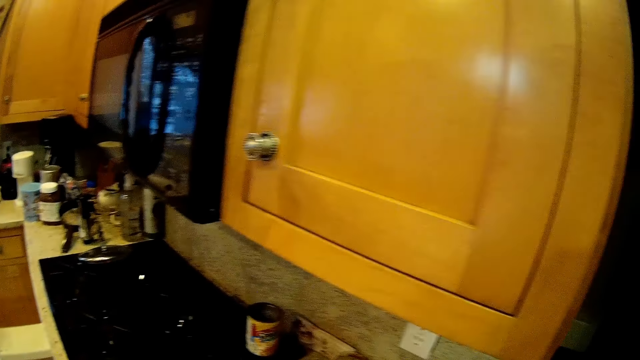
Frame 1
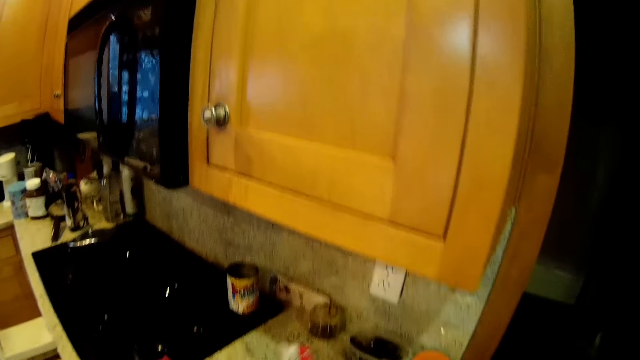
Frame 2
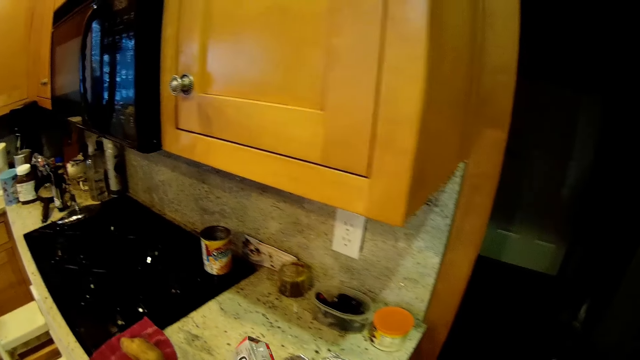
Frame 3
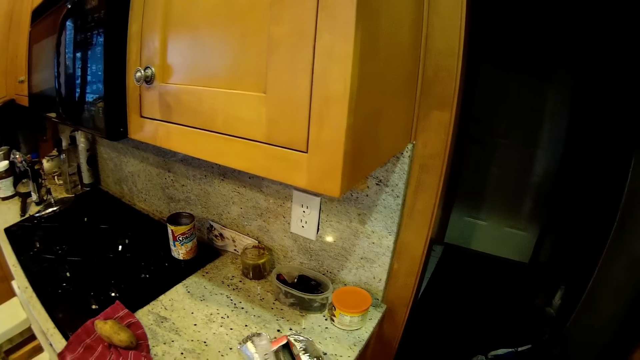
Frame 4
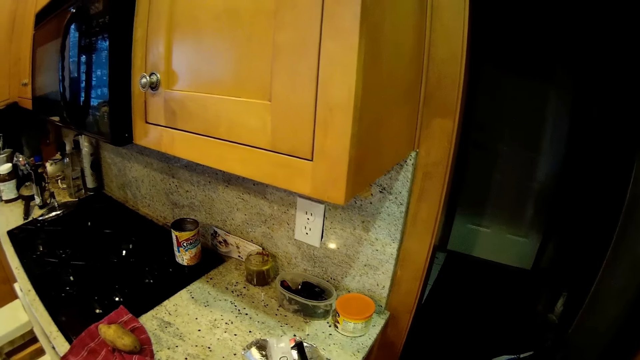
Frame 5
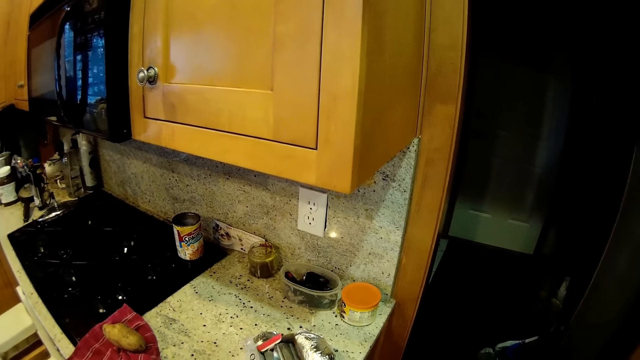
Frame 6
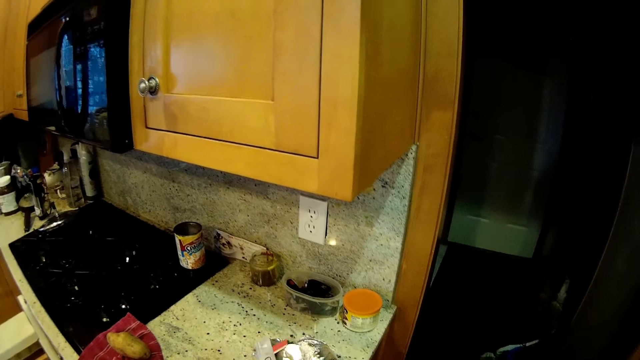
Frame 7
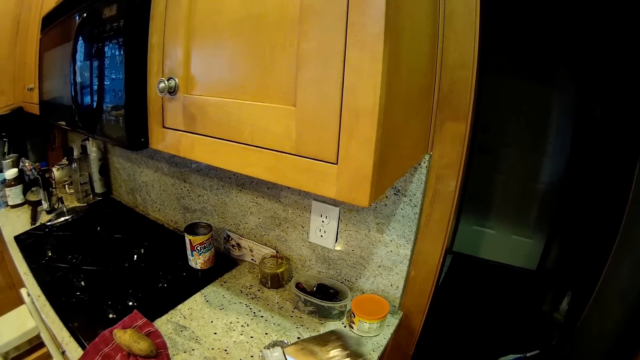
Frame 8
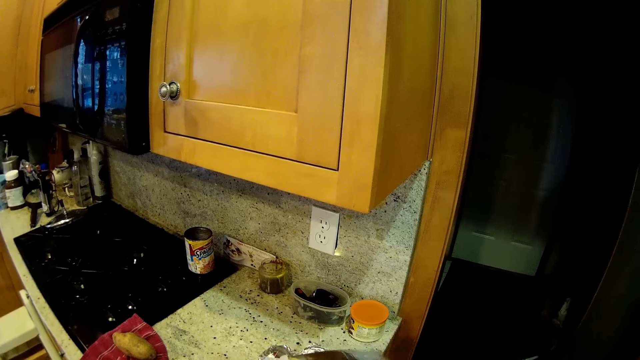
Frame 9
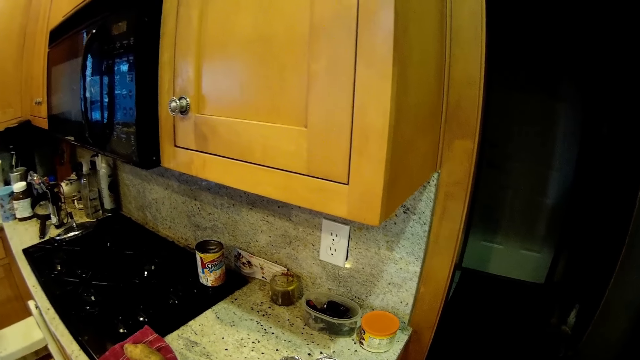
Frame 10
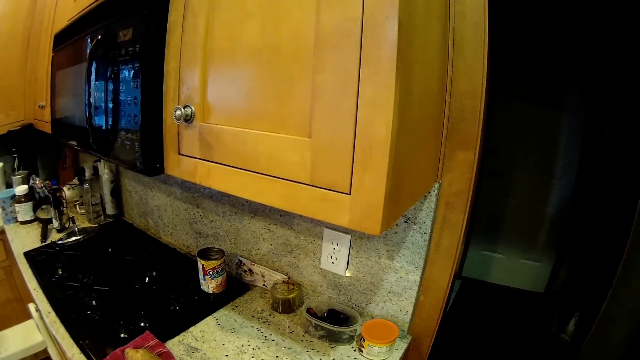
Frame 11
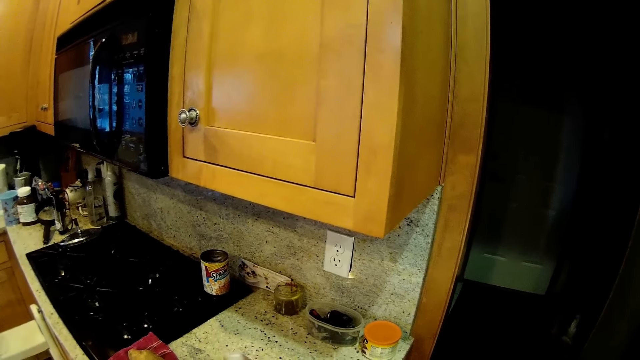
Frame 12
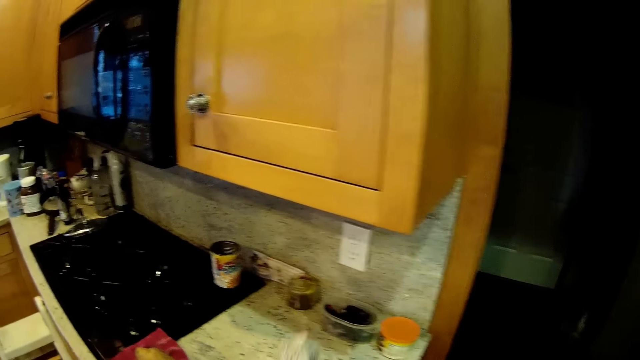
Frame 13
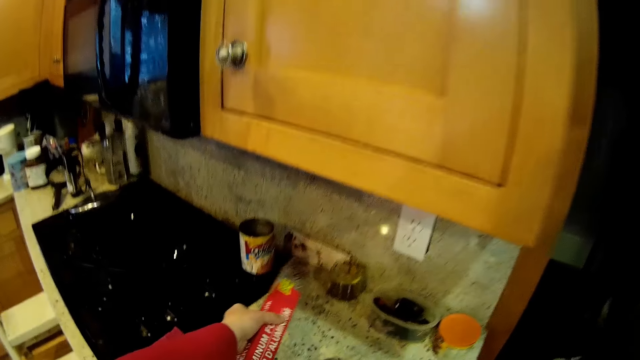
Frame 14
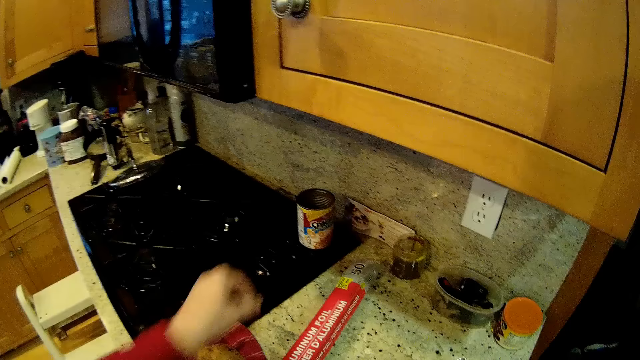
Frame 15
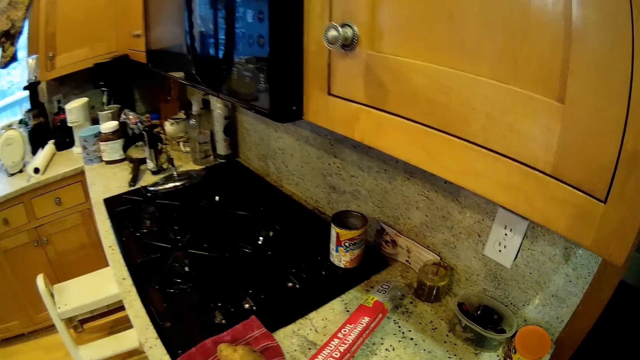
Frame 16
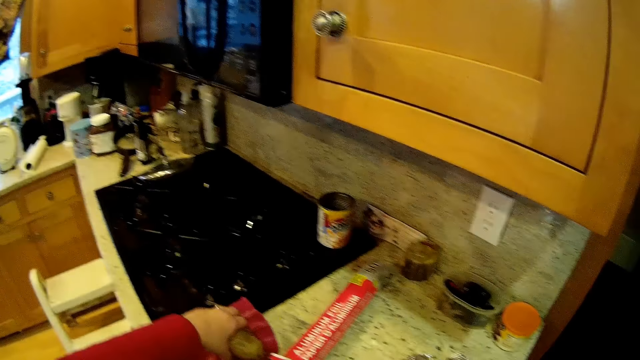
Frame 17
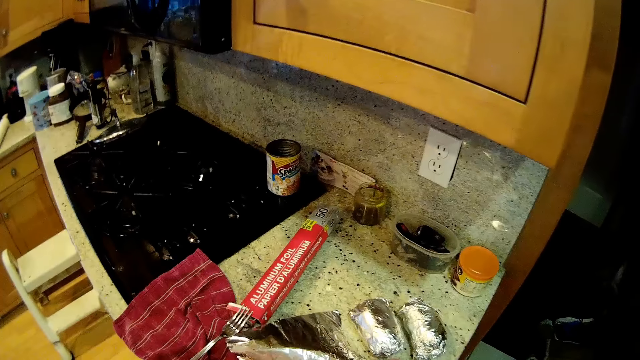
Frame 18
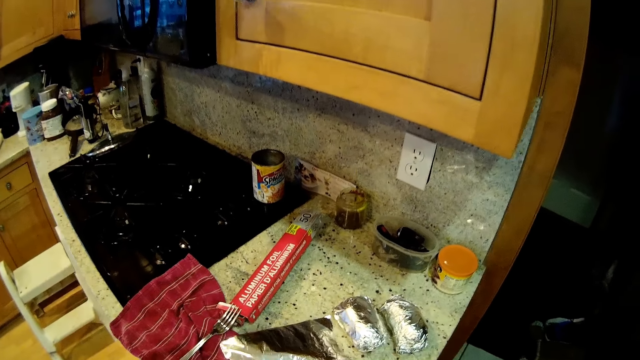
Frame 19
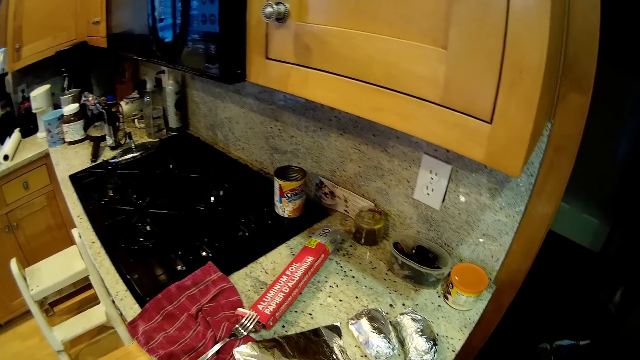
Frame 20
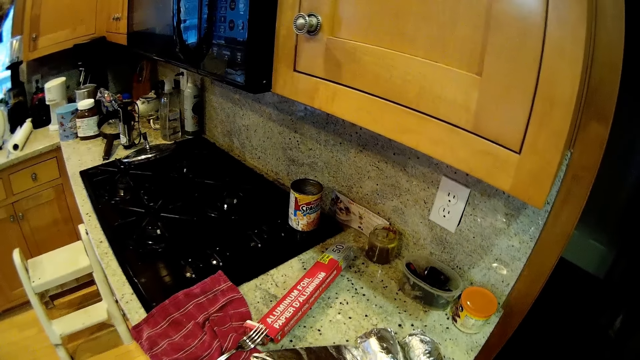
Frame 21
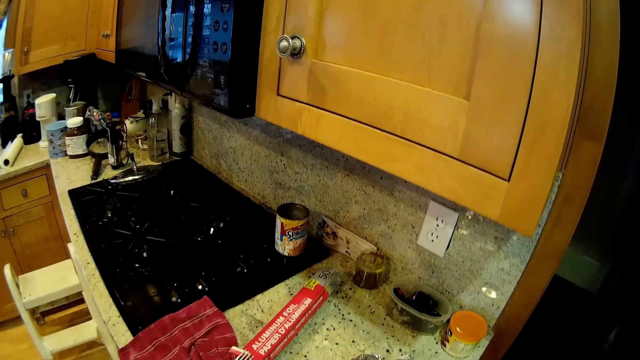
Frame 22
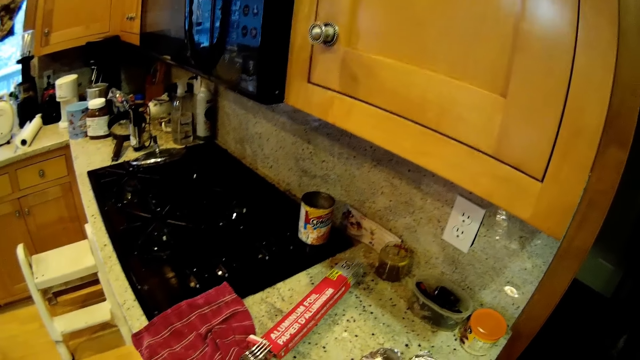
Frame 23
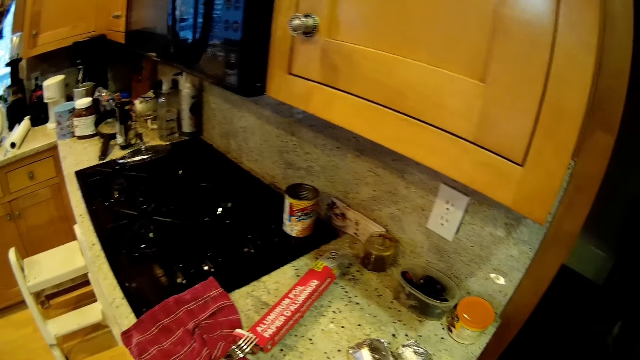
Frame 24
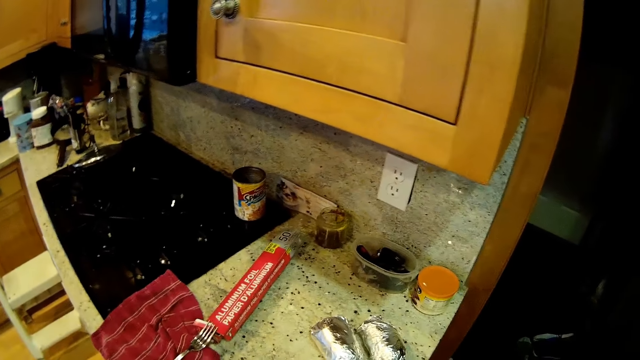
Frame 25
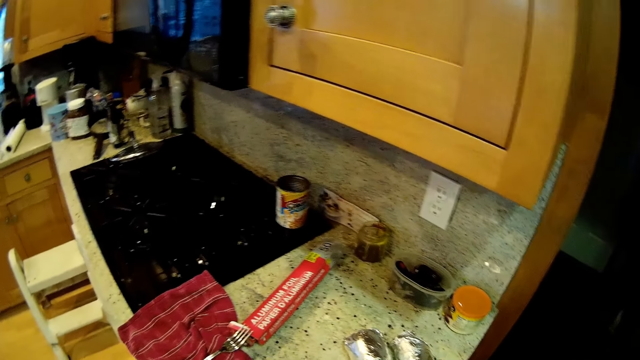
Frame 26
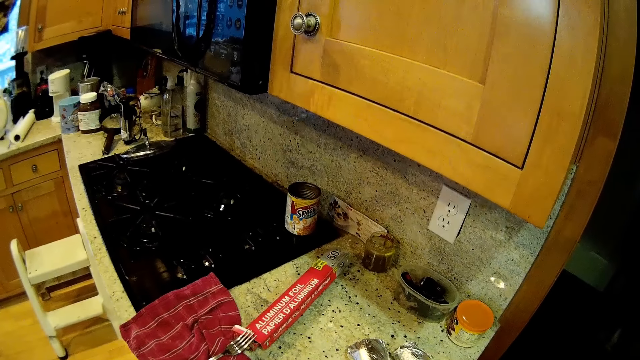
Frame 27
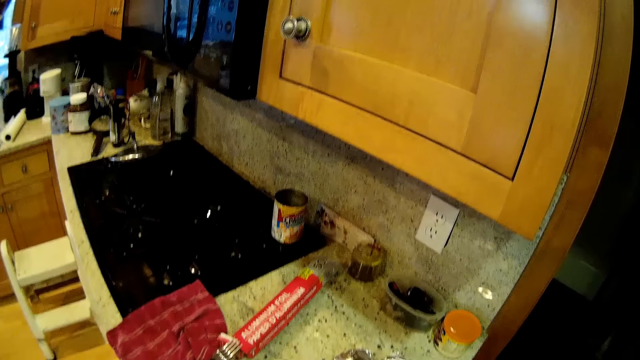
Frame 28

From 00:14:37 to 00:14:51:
The camera wearer cuts another foil. They put the potato in the foil. They wrap the potato on the foil paper.

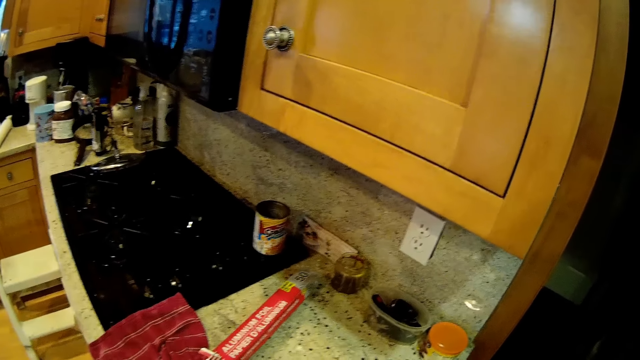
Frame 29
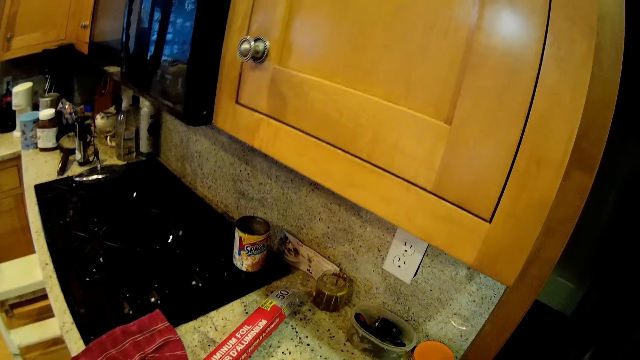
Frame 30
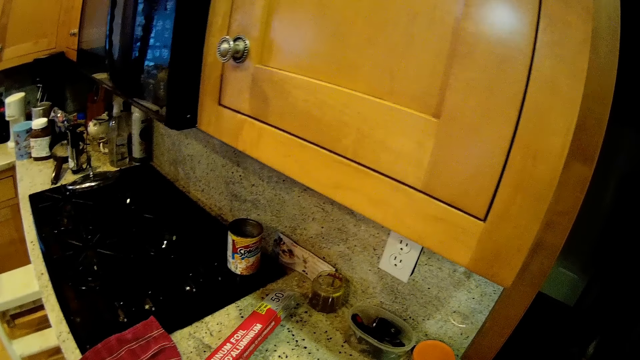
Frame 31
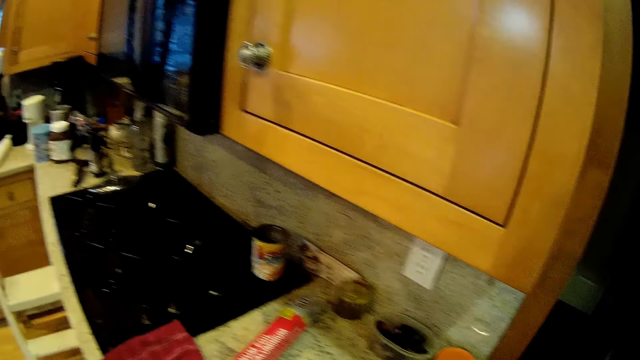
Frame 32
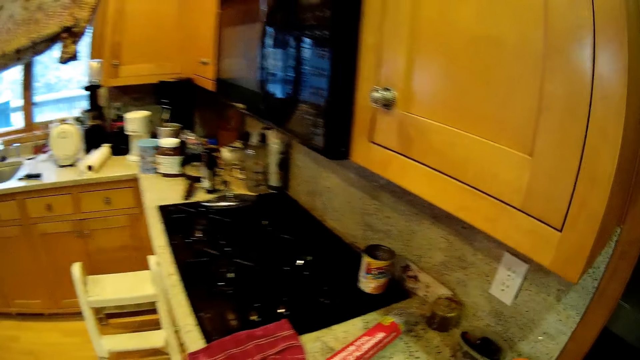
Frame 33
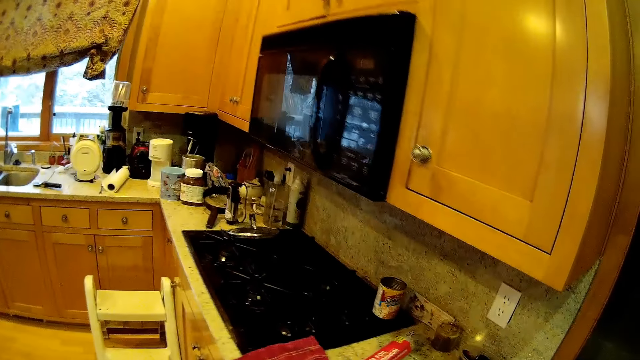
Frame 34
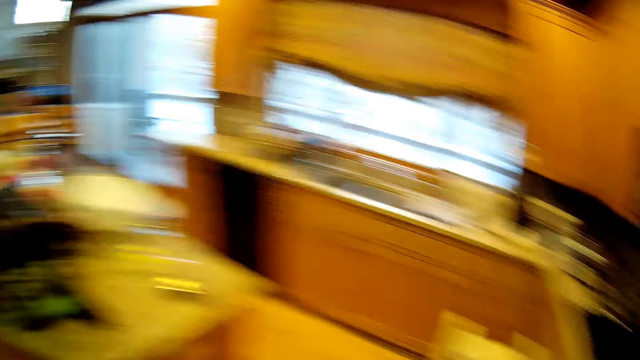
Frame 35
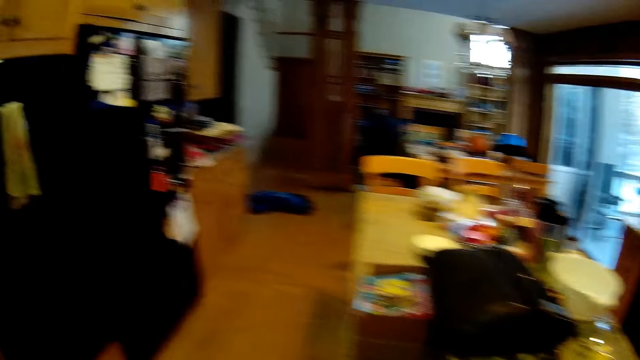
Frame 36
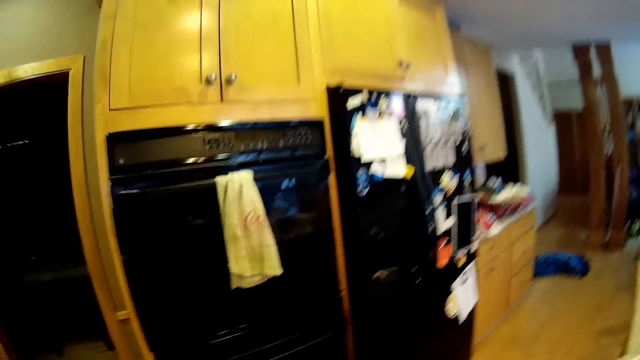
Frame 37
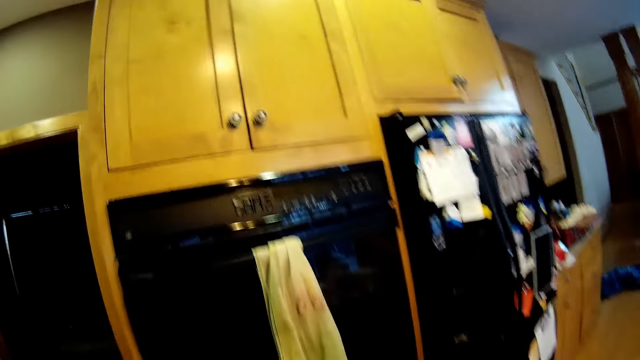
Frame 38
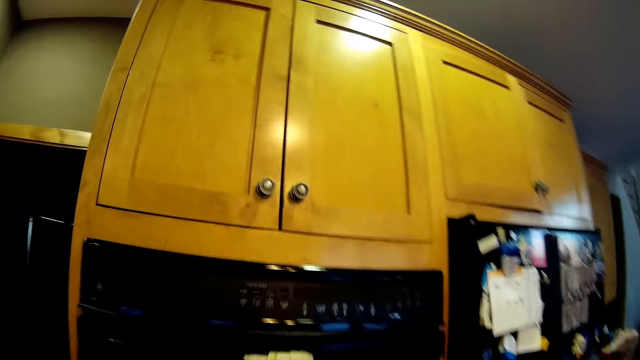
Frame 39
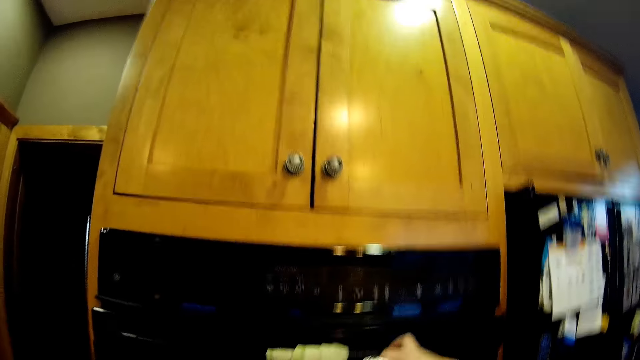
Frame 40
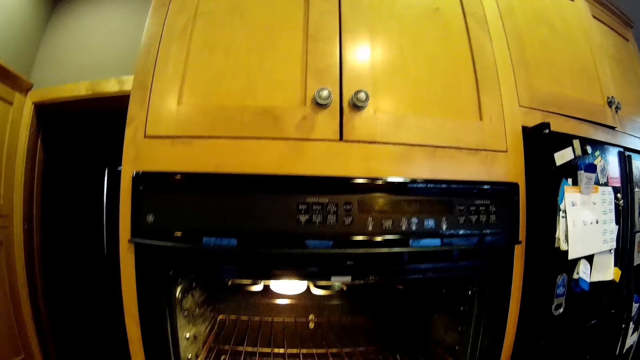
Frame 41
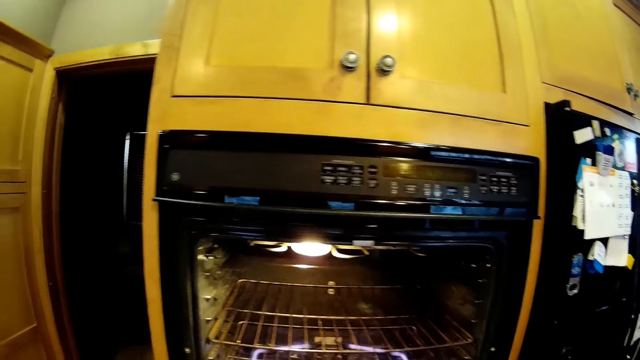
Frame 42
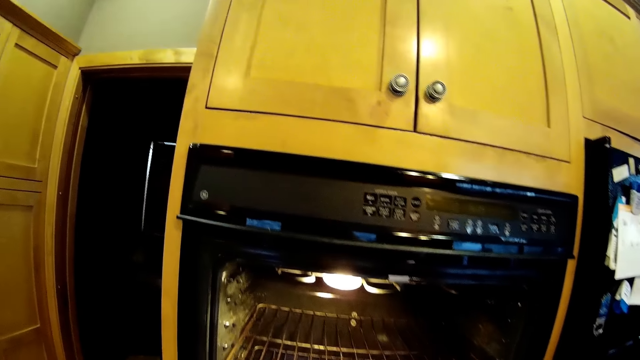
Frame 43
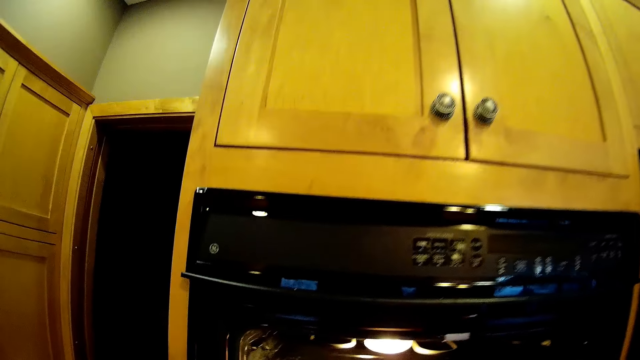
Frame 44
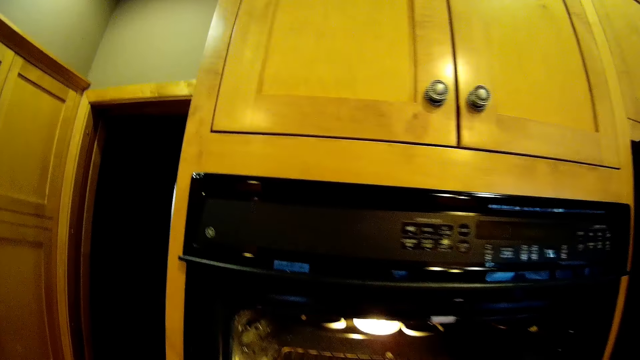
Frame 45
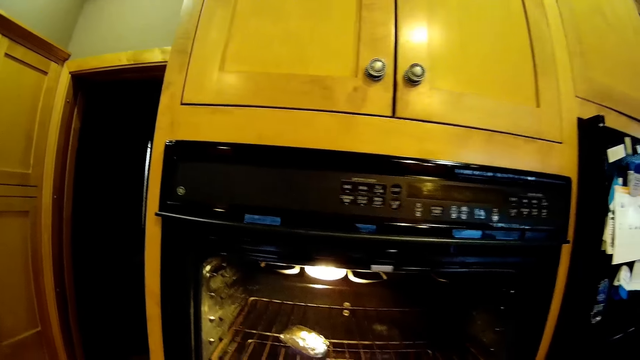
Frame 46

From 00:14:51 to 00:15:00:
The camera wearer opens the oven.
